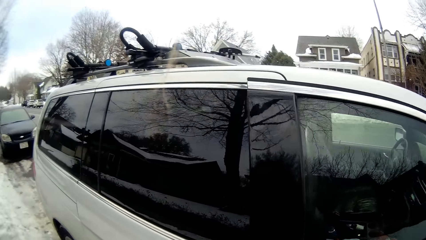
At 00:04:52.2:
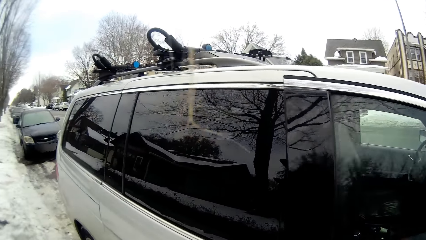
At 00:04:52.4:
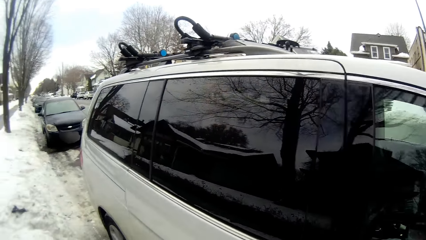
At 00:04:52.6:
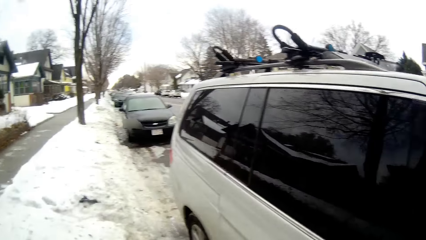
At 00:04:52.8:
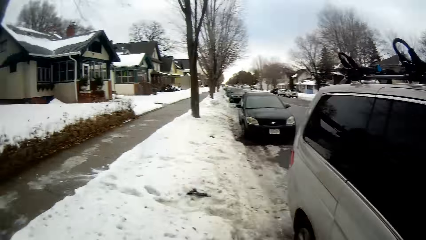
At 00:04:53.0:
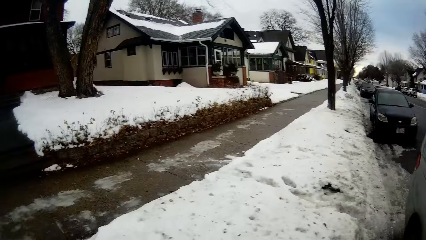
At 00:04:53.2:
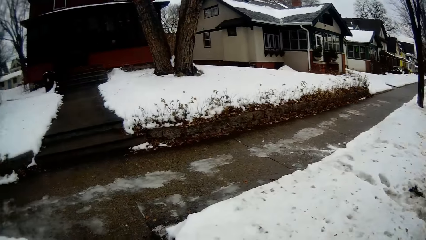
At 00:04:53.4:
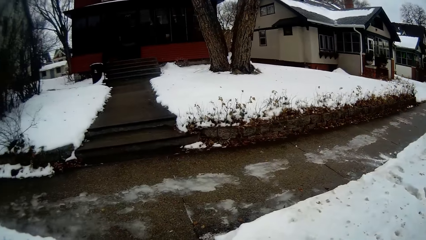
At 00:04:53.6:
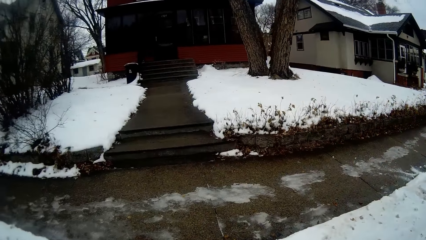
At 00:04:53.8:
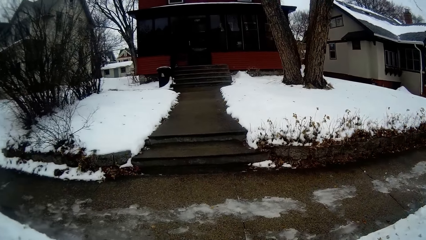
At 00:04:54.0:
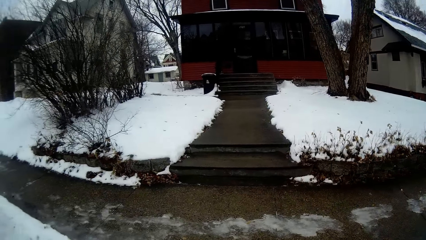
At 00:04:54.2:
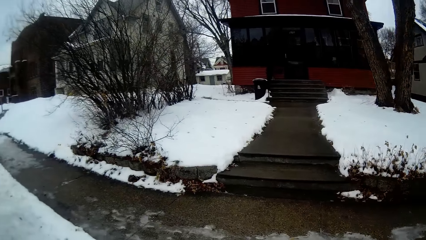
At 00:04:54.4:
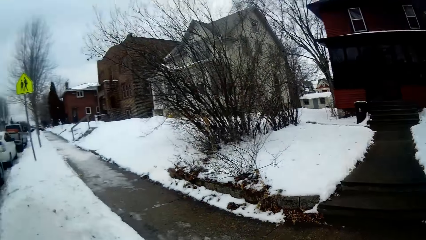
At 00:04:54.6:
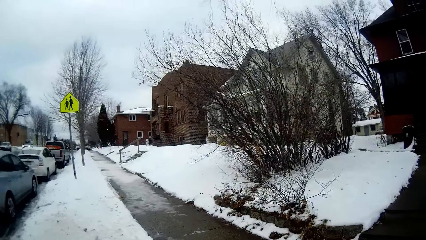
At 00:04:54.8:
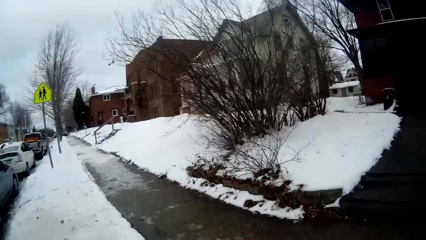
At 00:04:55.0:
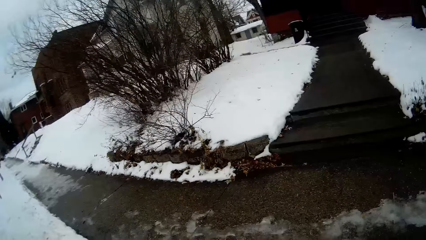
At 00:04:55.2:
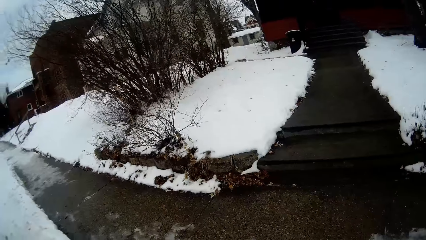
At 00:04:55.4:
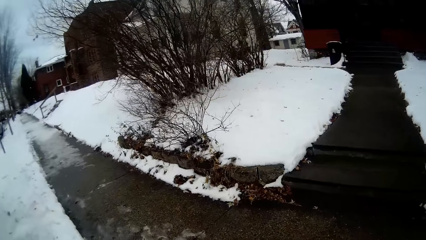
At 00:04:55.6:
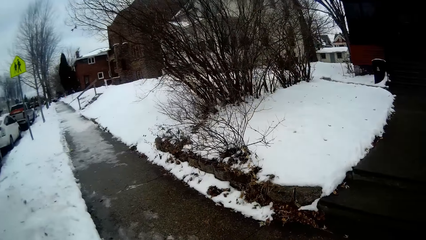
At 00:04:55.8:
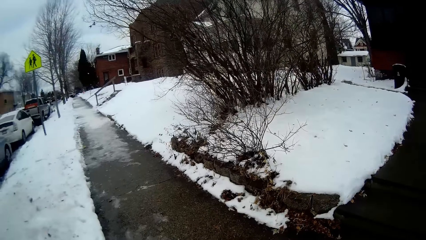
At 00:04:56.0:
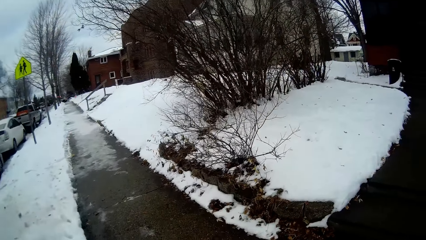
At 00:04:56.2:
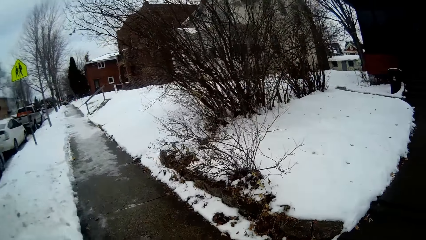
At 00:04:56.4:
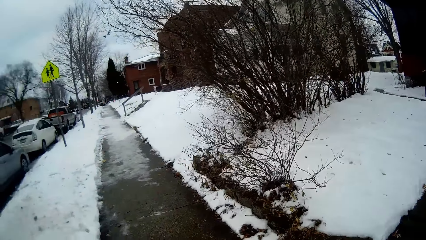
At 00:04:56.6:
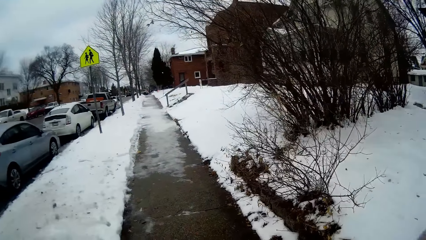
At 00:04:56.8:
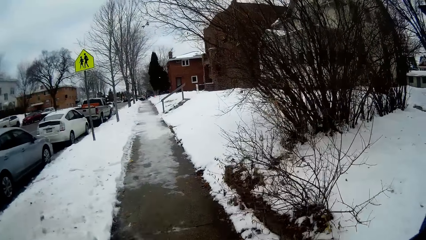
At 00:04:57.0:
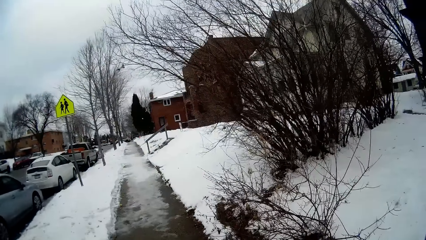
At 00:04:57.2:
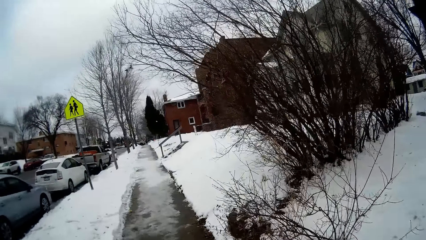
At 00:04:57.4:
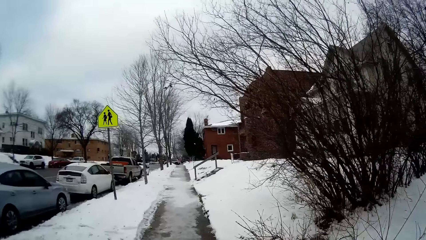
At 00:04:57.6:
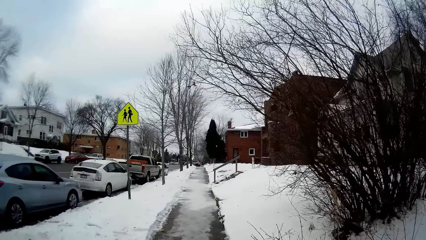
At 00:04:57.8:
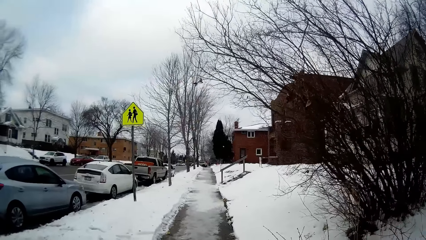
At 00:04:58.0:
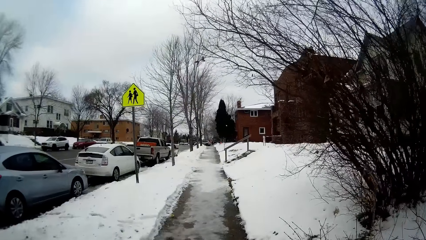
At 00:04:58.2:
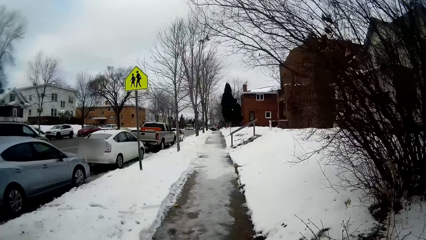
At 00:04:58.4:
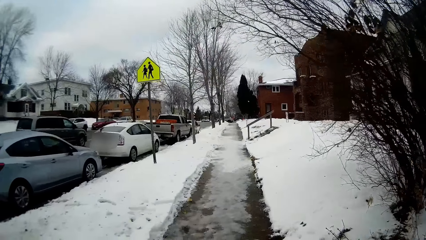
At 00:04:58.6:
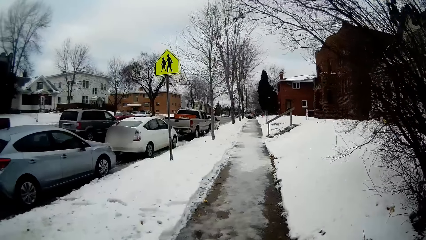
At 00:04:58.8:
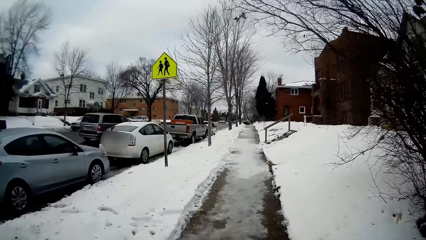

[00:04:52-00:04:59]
The camera wearer adjusts the van door. They walk around in the compound.

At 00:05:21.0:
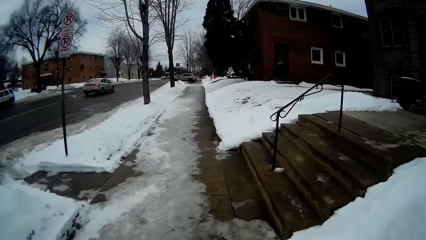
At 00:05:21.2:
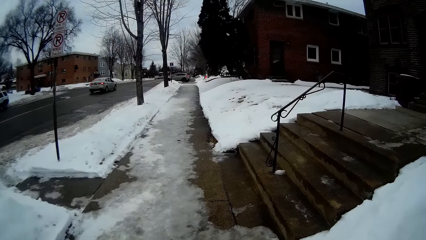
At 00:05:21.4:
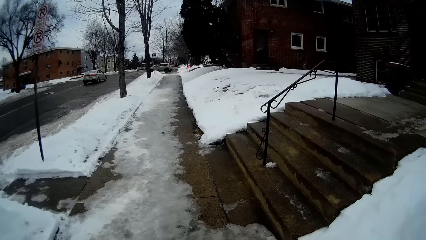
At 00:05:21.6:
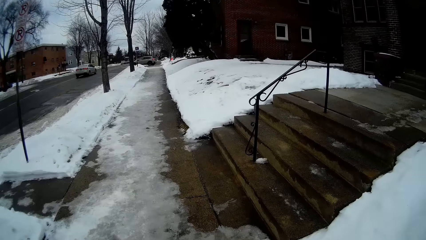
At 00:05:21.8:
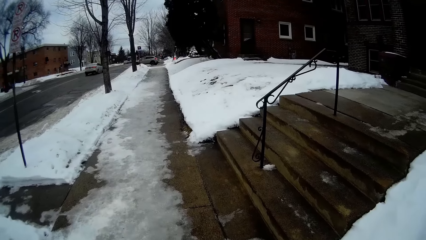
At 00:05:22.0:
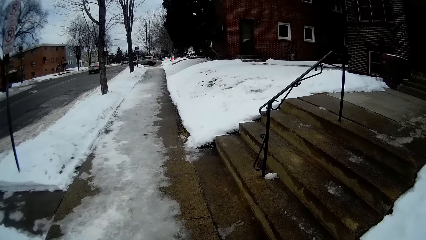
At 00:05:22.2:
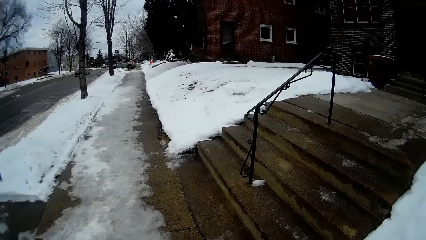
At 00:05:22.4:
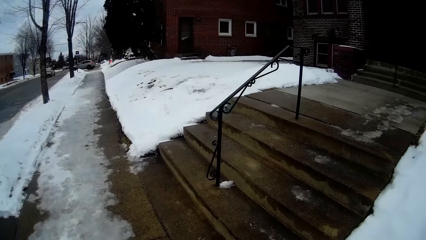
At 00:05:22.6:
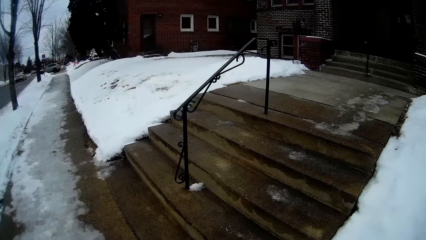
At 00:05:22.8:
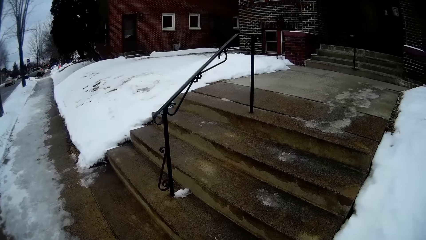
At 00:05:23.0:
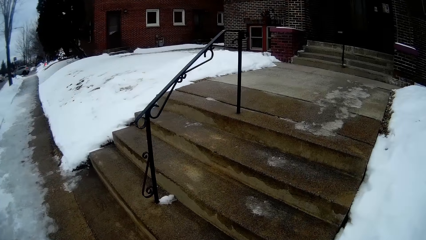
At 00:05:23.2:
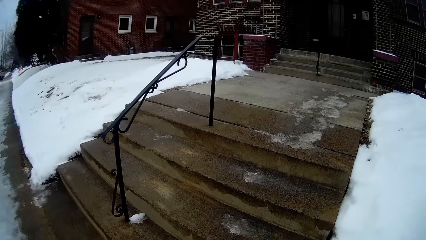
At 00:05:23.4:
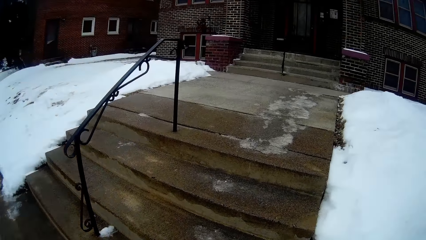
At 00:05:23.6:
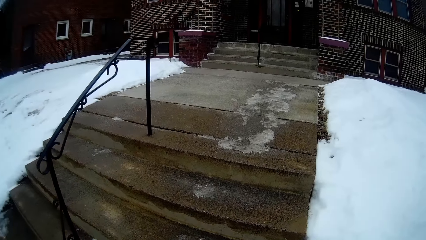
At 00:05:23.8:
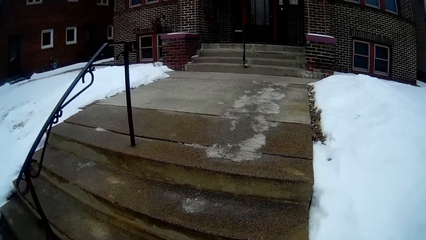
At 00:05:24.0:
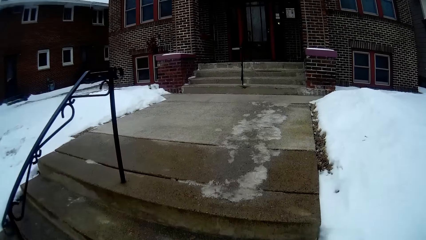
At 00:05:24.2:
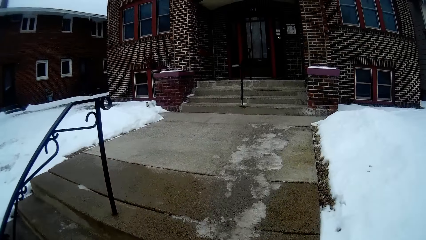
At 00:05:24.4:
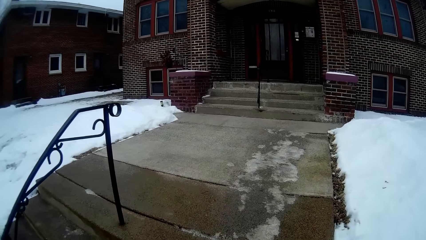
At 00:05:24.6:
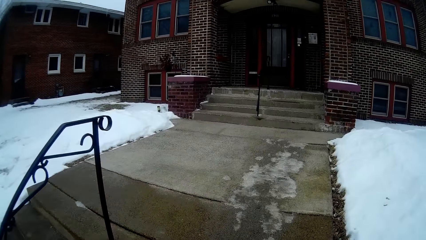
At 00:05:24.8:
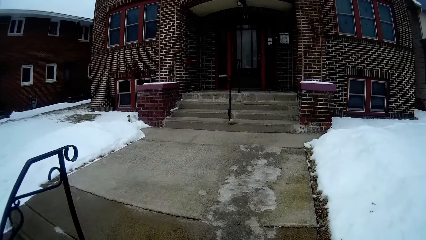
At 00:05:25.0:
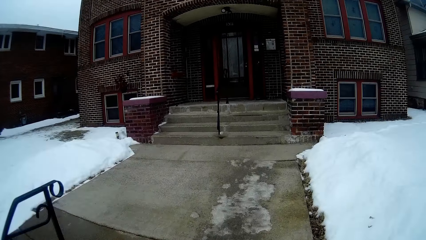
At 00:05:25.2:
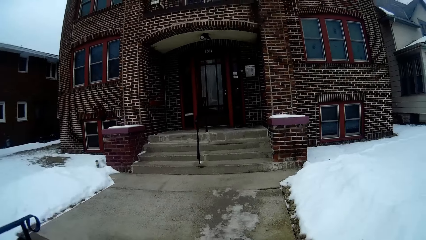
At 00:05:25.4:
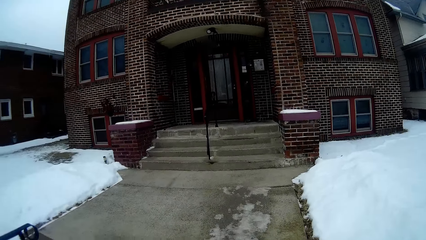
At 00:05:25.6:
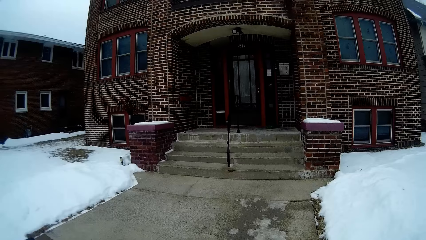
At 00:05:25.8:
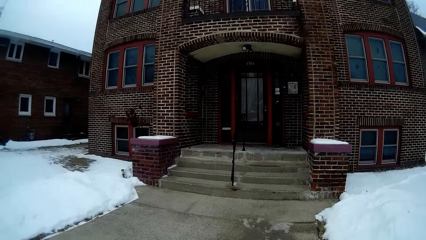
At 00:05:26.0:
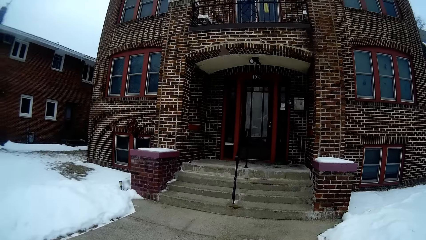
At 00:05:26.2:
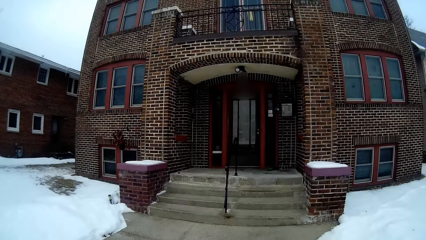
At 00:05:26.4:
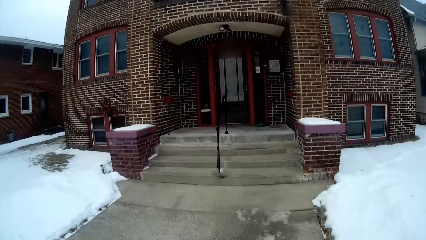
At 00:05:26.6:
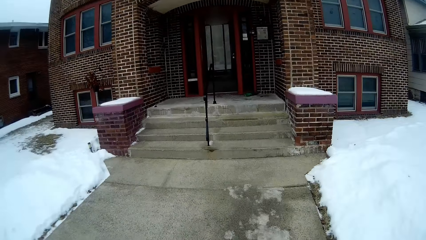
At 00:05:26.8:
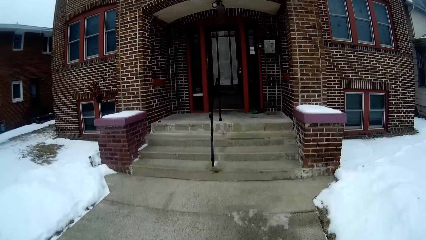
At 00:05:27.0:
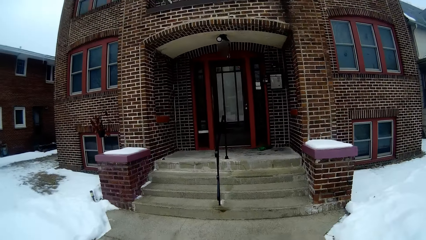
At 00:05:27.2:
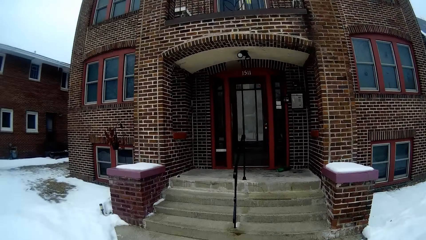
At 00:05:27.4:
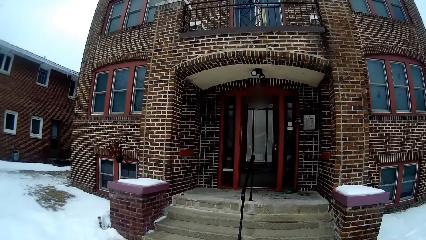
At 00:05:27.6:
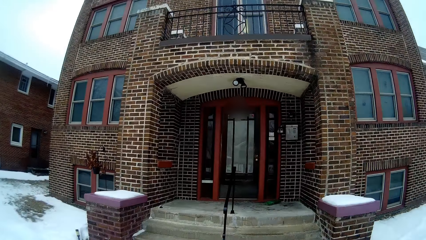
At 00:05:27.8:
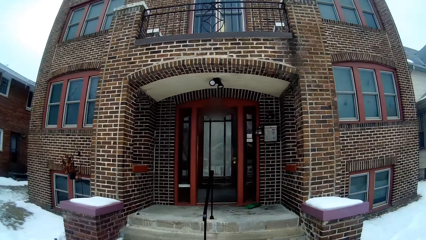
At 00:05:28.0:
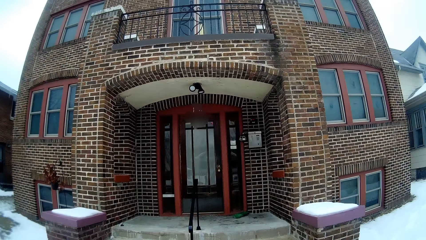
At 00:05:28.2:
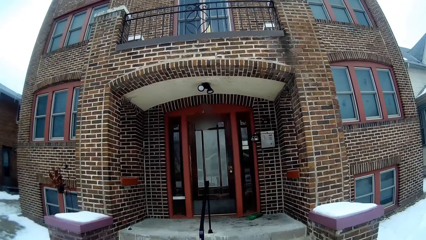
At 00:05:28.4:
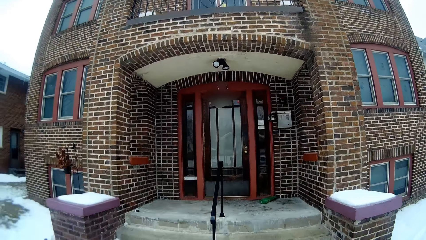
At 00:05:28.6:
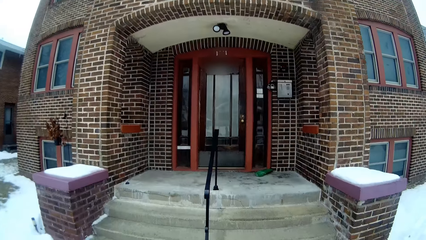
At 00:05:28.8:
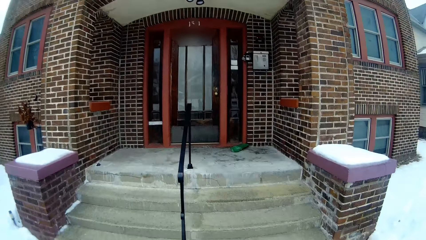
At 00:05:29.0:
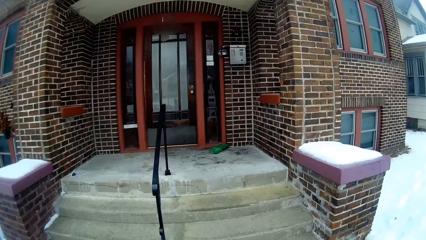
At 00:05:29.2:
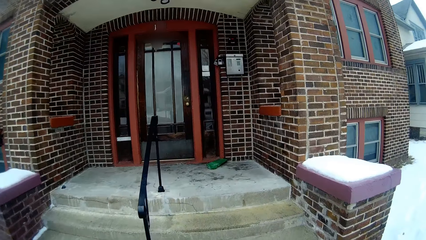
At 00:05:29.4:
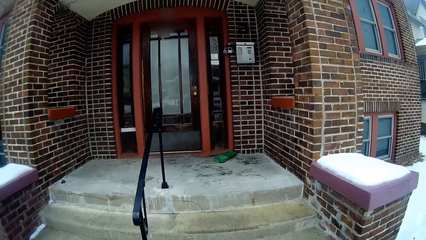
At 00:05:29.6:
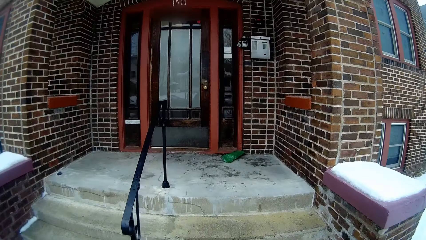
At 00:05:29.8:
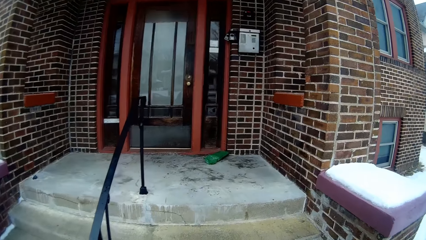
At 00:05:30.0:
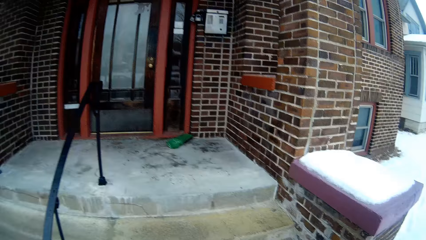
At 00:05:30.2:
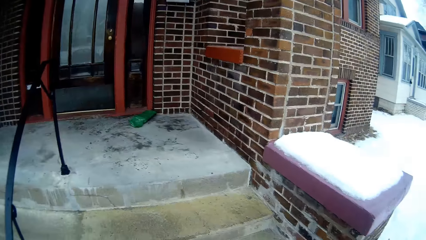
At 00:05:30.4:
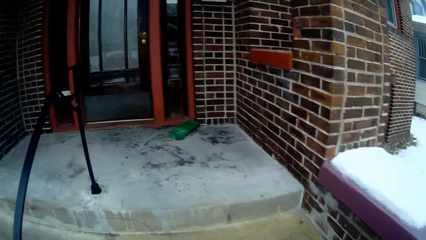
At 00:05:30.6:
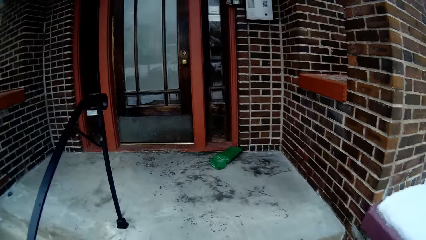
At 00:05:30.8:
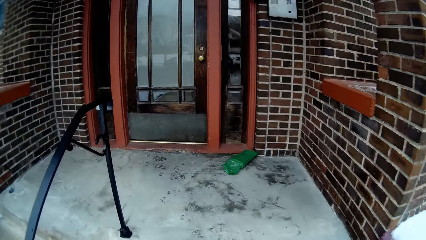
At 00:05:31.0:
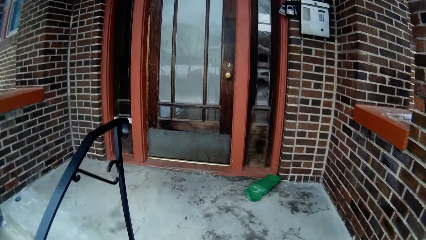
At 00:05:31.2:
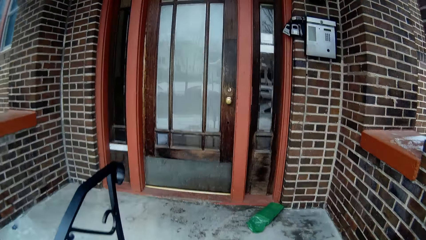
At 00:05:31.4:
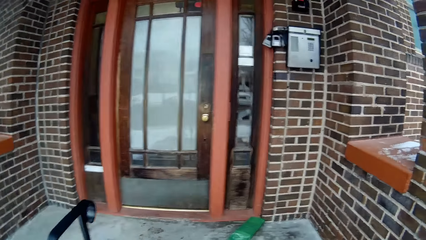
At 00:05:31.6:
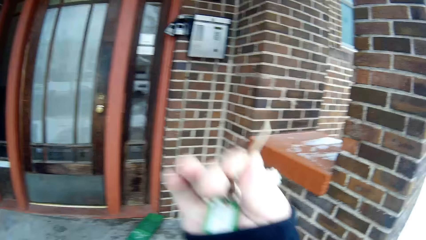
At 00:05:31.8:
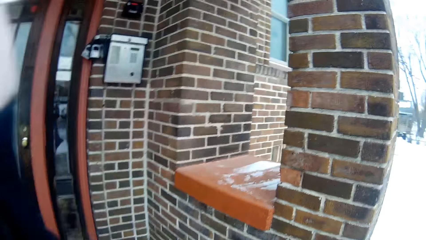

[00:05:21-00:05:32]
The camera wearer turns right. They walk upstairs towards a building.
